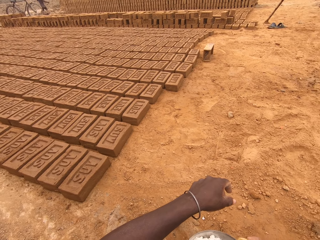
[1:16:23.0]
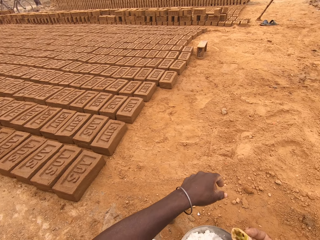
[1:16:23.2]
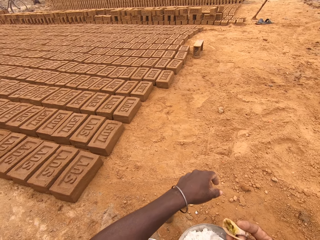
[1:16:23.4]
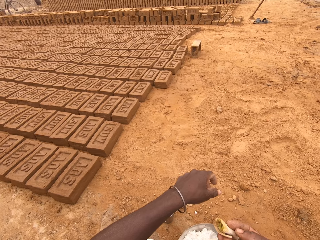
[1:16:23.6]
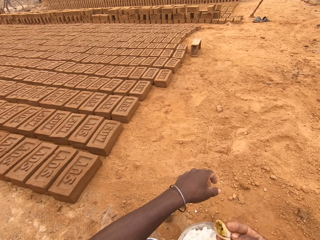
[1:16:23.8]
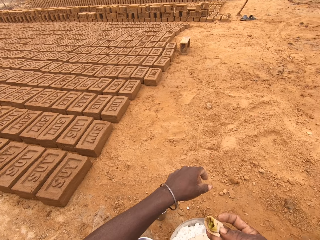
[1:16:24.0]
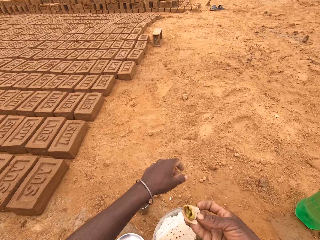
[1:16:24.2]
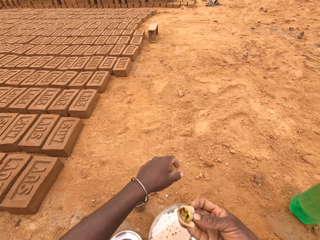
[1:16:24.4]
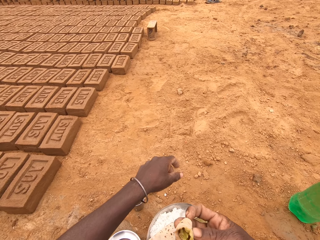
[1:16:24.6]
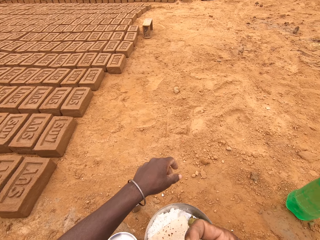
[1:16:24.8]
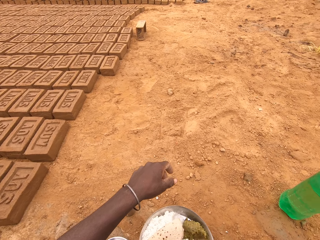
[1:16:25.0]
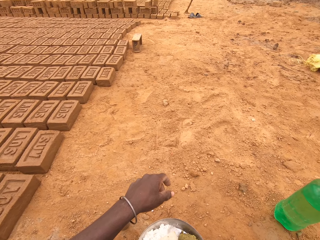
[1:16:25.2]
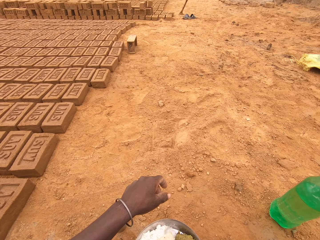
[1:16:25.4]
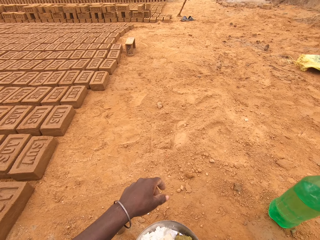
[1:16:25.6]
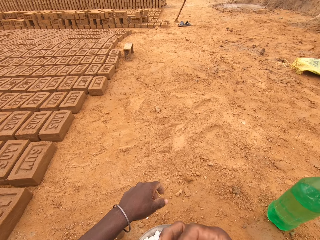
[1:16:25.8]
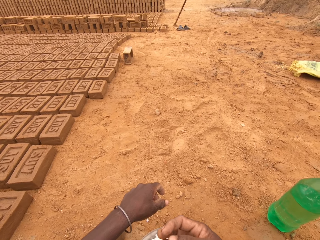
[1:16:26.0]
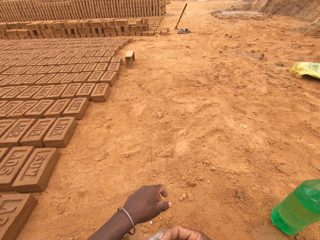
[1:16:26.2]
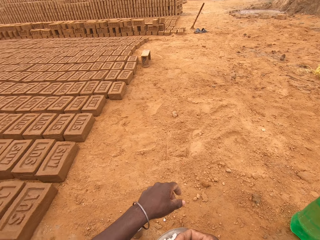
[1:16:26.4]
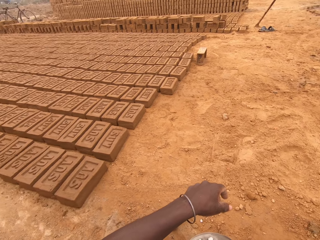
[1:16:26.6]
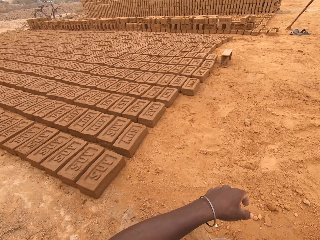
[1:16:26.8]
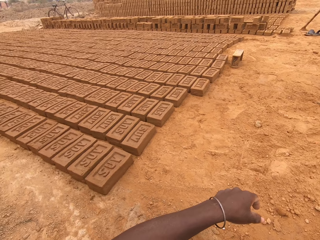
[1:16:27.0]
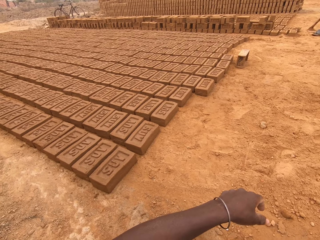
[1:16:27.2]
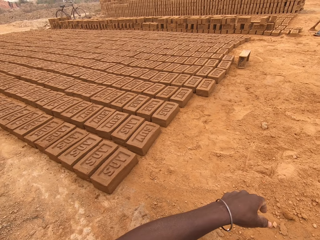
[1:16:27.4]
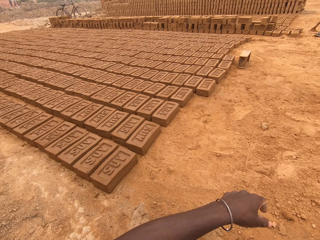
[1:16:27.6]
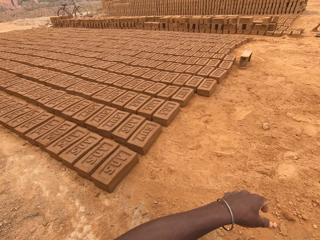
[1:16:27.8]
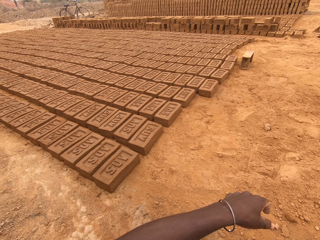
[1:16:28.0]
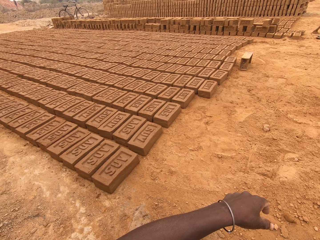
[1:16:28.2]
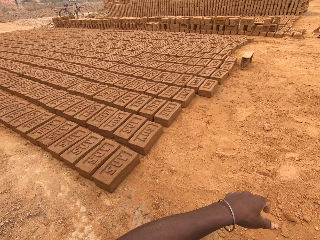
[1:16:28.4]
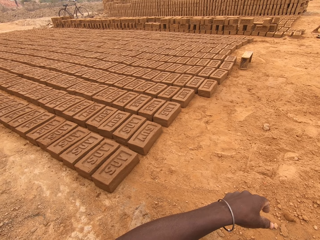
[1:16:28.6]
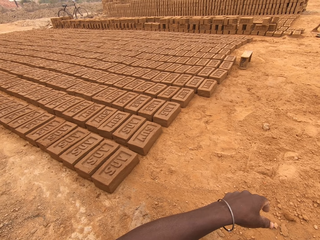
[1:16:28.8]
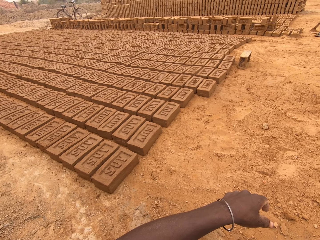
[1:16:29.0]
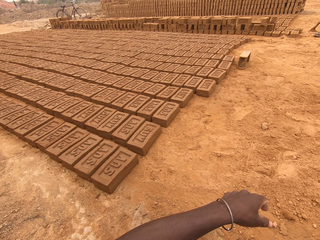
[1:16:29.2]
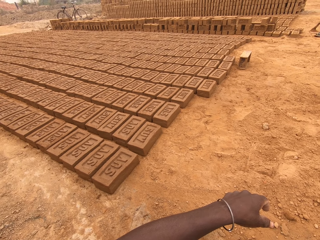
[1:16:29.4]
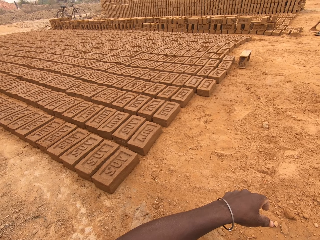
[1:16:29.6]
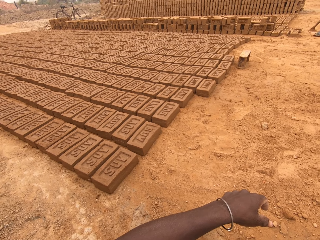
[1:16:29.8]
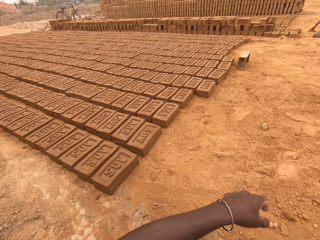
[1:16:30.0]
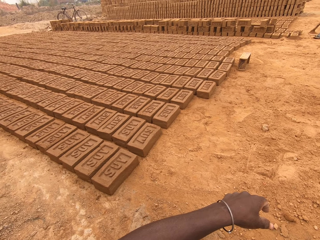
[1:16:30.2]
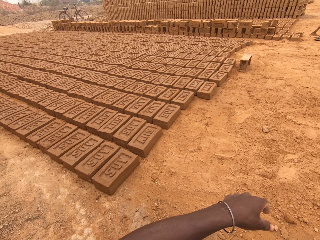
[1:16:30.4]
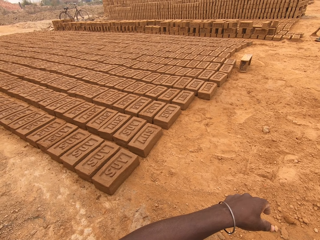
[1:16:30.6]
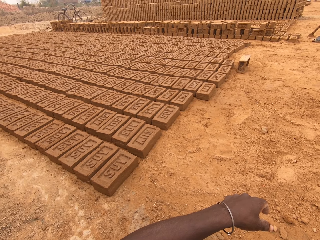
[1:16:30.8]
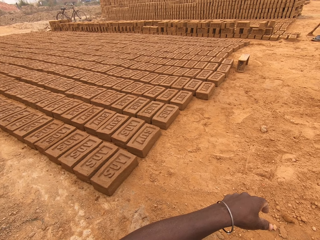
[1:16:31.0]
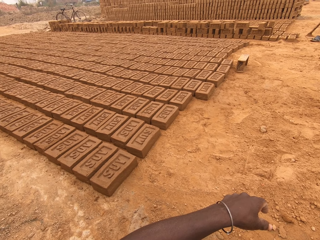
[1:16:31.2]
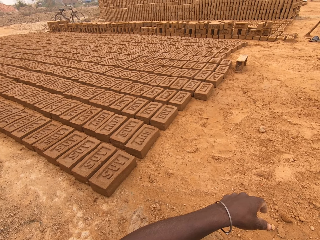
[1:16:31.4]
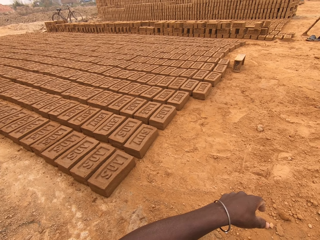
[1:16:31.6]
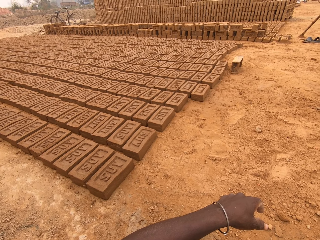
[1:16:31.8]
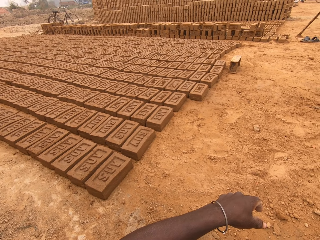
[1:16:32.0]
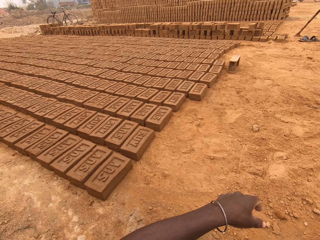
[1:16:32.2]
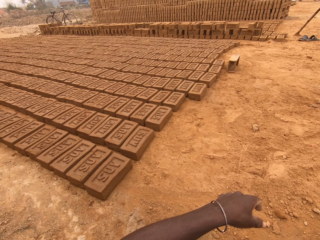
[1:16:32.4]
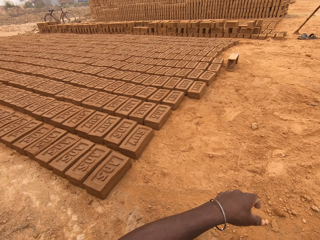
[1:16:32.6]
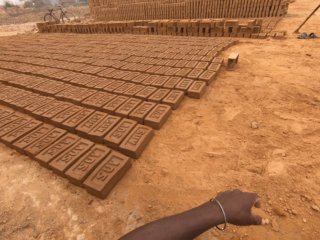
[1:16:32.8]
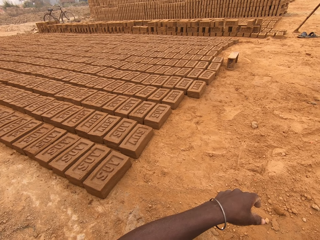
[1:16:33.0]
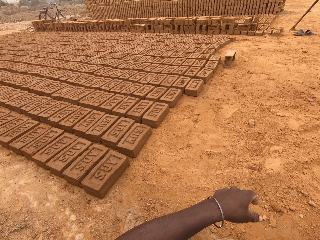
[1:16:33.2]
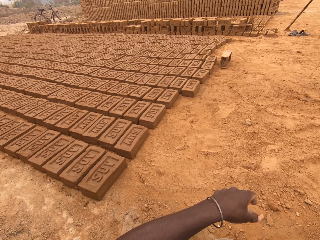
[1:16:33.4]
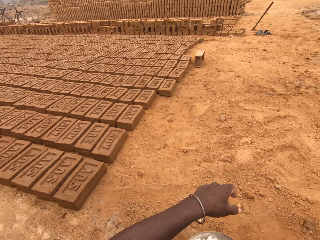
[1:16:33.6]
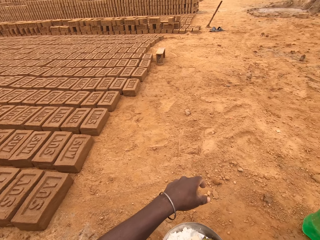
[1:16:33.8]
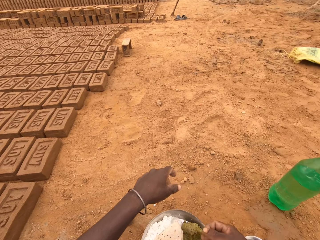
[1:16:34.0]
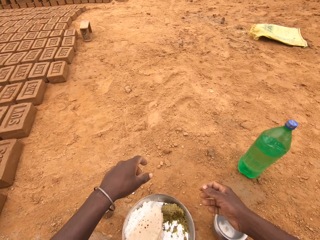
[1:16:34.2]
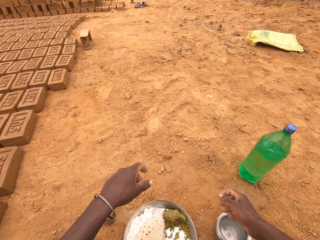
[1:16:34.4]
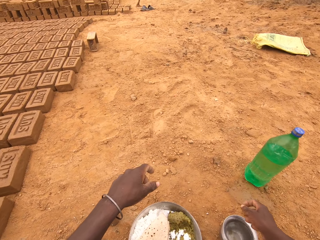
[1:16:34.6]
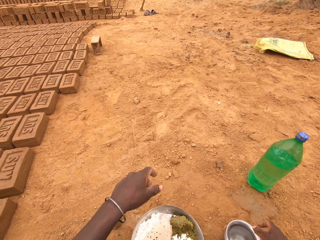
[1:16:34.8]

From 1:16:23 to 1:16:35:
The camera wearer puts the food in the mouth.

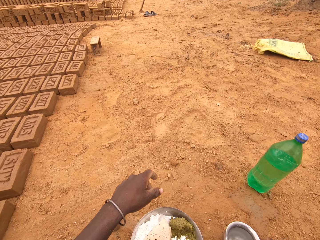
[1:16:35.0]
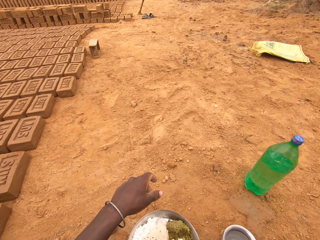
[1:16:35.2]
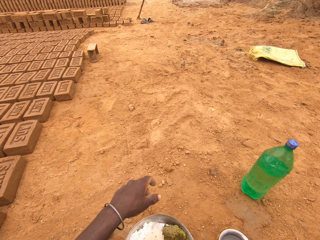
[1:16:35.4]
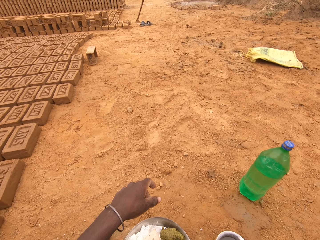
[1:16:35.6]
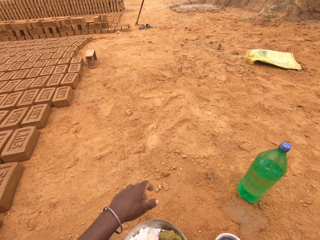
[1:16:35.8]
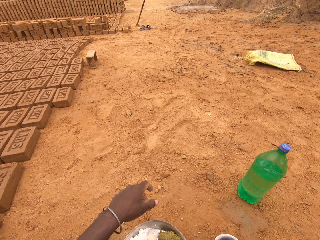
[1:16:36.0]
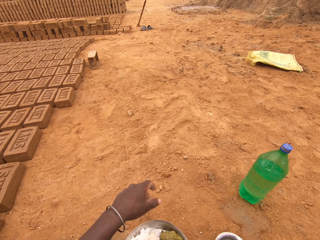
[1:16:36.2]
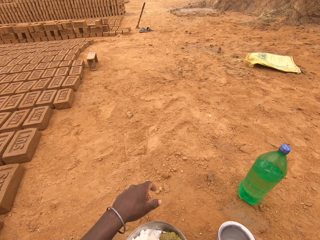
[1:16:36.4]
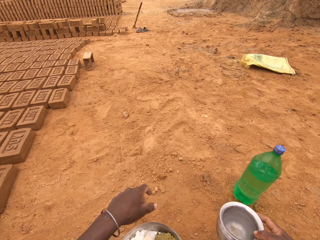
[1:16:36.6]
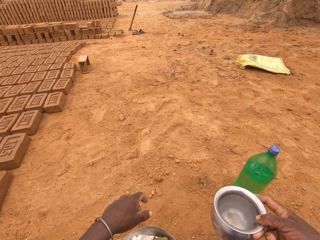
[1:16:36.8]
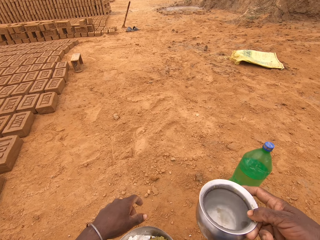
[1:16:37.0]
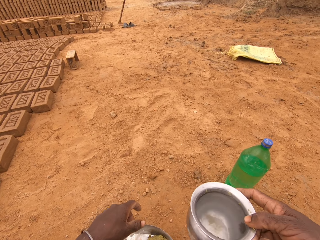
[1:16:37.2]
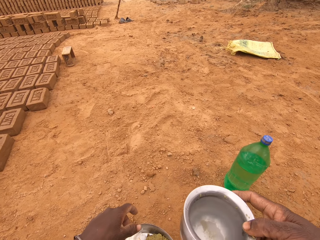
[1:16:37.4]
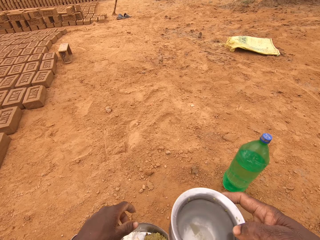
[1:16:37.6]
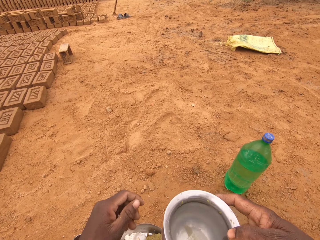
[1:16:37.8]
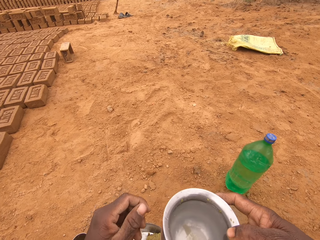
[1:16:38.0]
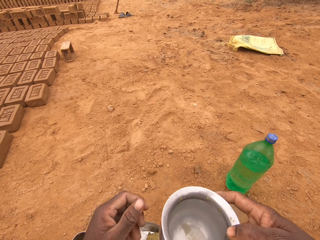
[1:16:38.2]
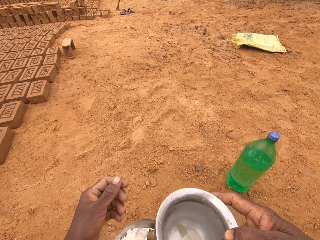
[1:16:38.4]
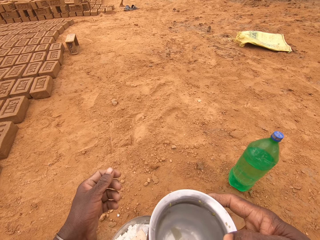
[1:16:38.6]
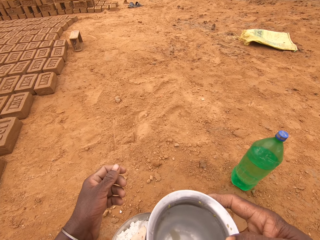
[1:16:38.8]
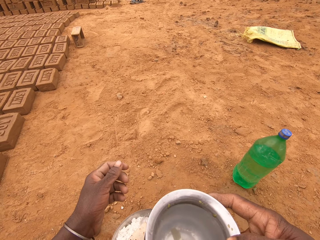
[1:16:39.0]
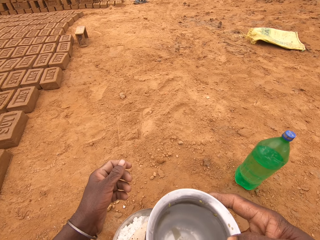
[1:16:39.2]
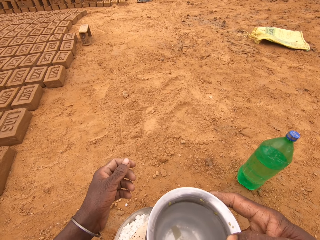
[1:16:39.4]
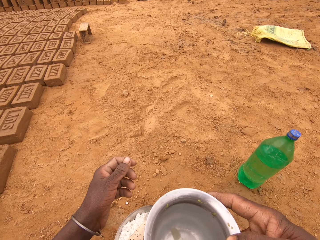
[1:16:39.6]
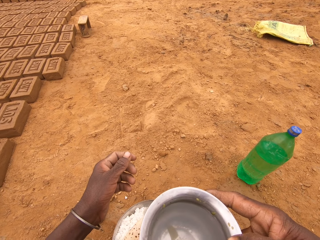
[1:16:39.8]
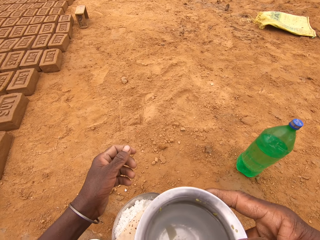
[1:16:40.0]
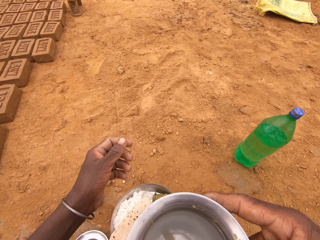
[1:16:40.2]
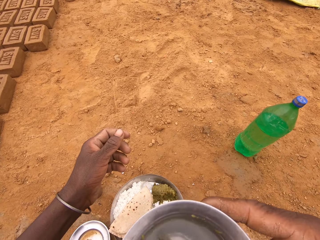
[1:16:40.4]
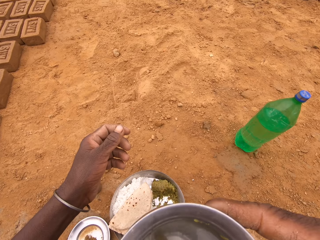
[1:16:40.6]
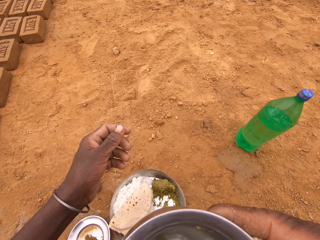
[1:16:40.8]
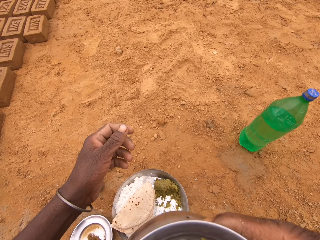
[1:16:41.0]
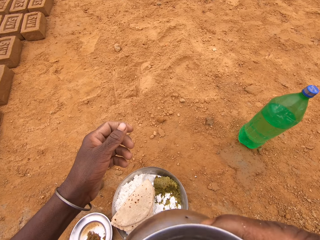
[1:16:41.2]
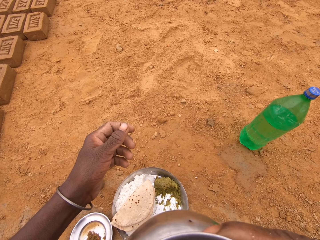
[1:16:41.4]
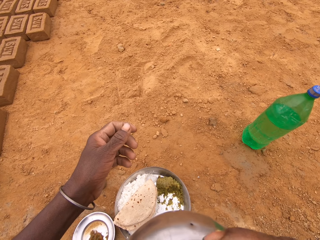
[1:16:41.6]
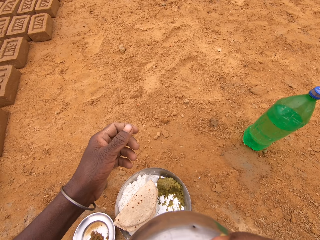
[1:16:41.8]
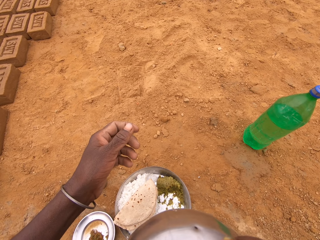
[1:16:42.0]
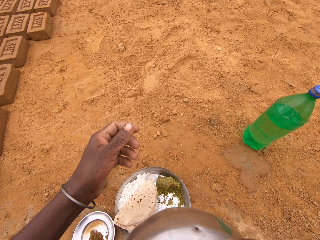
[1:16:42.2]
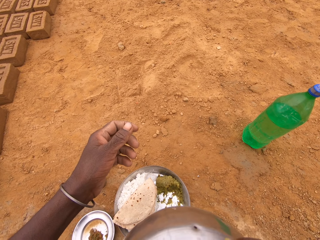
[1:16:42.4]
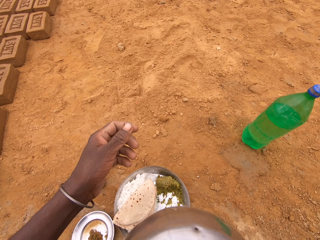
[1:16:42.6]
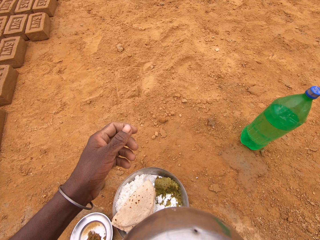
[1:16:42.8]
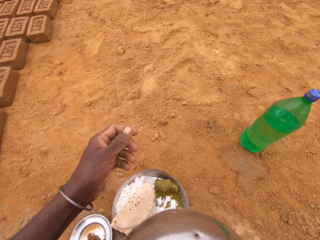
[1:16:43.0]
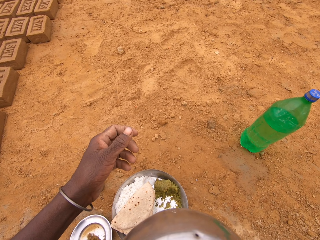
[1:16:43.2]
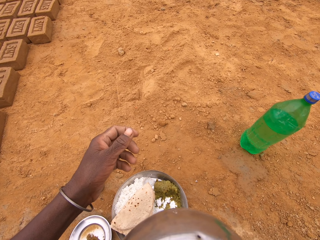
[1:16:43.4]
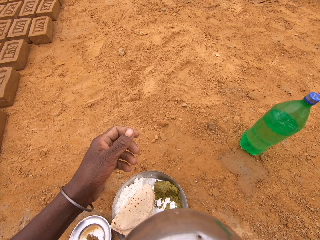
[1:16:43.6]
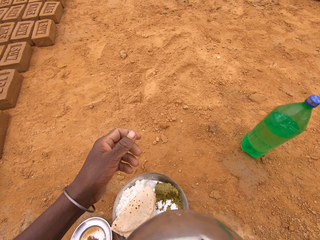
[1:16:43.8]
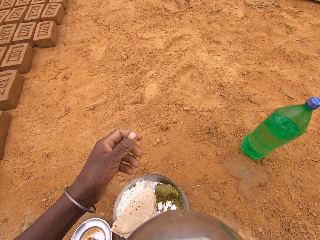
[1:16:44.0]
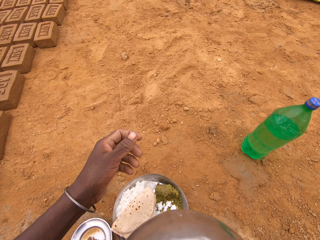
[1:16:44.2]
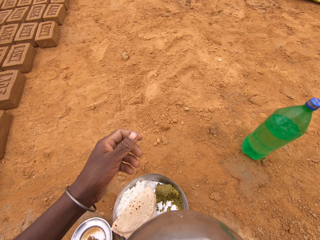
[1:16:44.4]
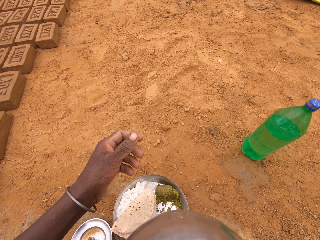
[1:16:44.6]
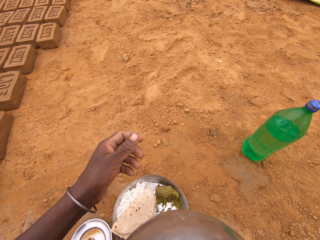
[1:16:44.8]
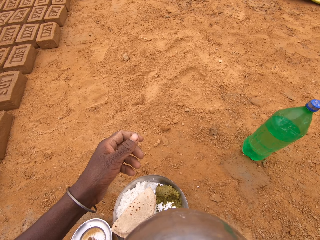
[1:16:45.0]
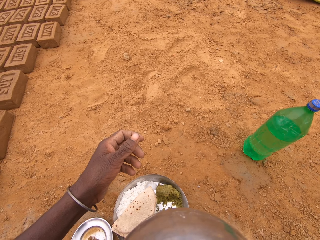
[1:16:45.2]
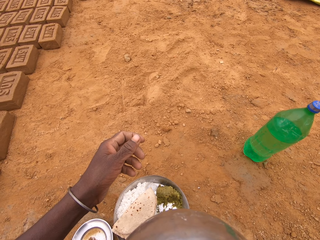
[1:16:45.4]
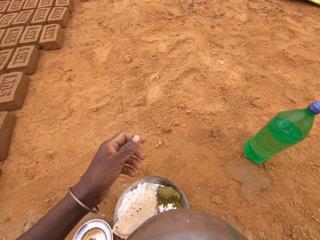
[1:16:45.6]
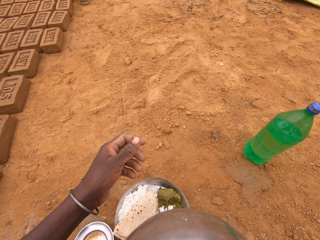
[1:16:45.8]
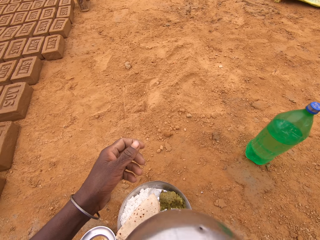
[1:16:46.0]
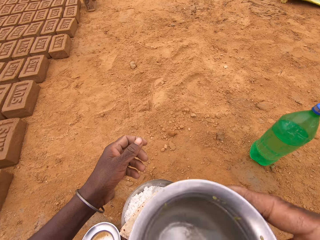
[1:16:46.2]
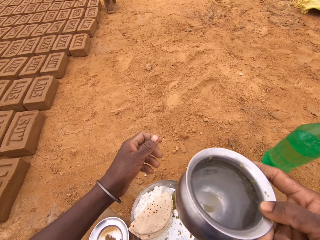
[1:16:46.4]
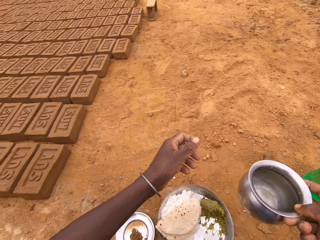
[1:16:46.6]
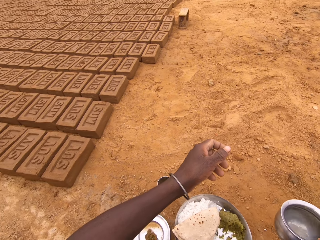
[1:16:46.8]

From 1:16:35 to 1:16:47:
The camera wearer picks up the metal container. They drink the water.
